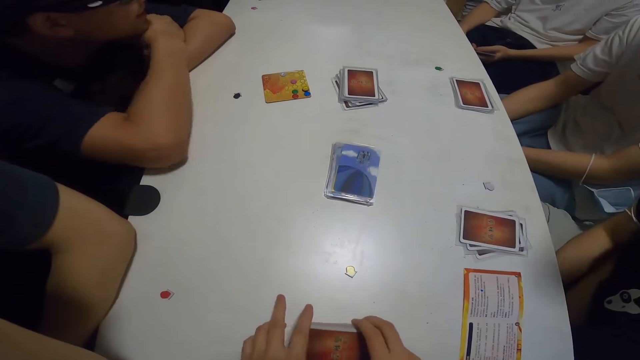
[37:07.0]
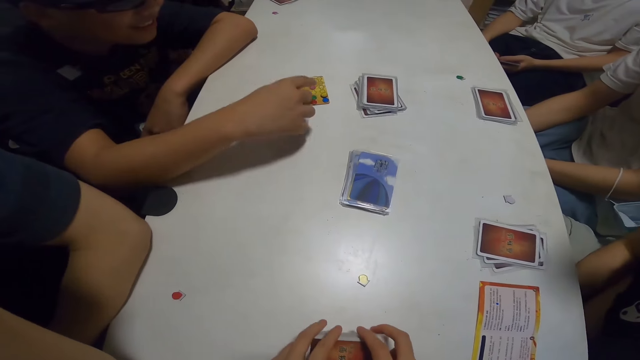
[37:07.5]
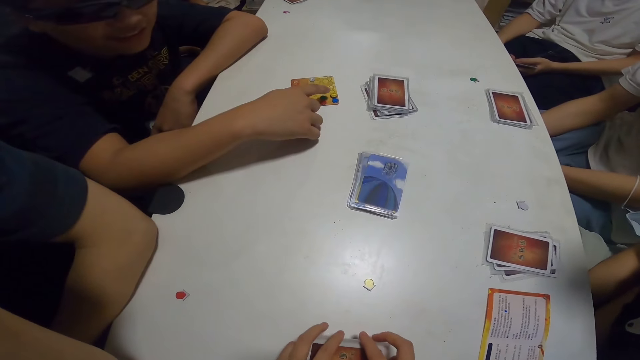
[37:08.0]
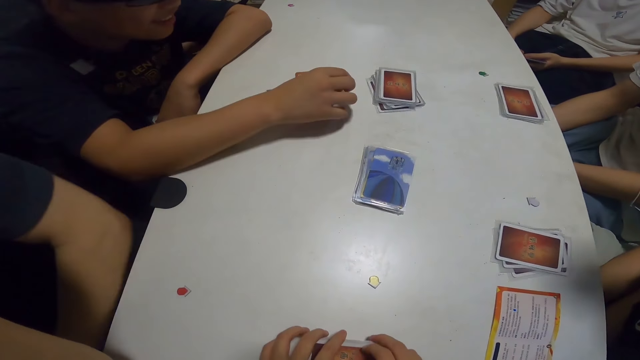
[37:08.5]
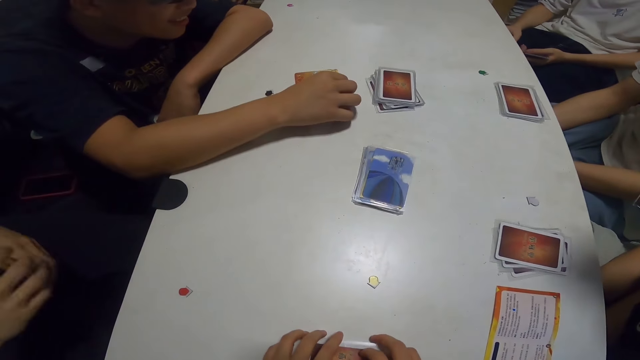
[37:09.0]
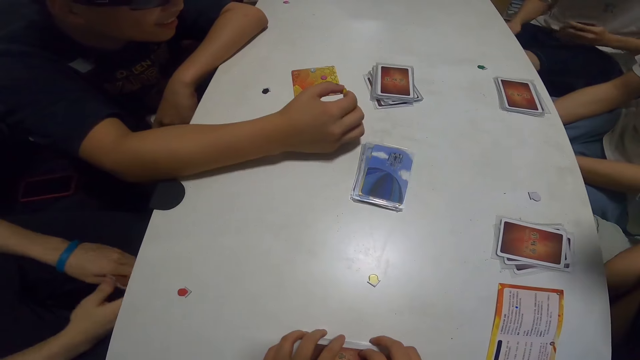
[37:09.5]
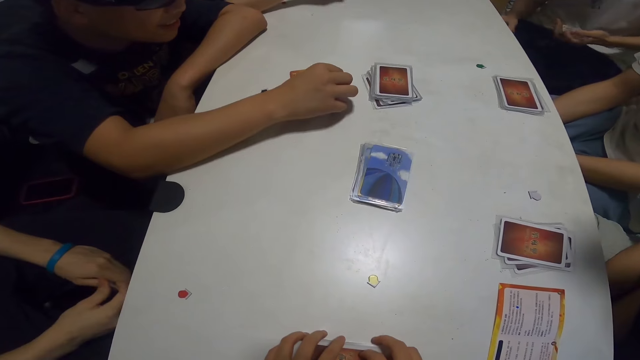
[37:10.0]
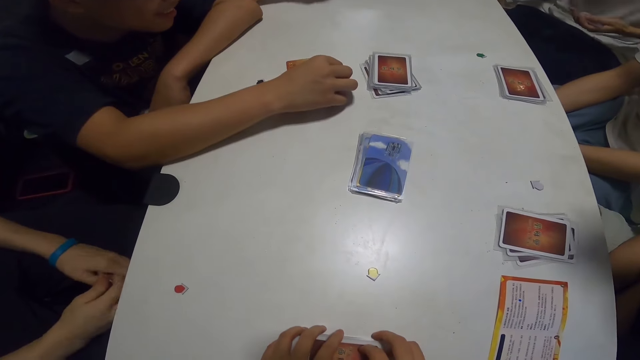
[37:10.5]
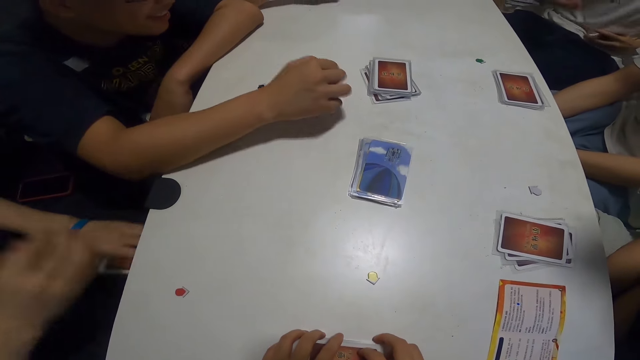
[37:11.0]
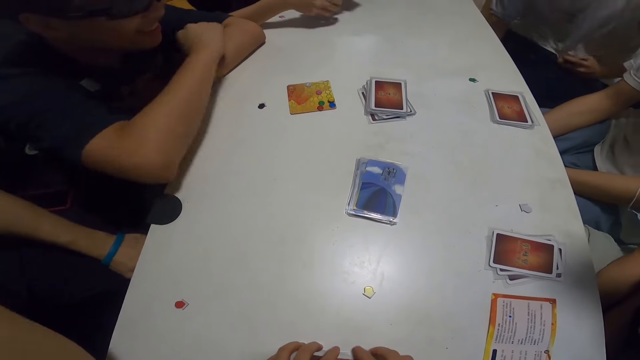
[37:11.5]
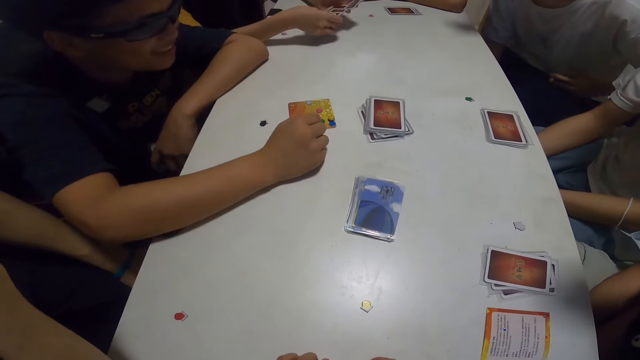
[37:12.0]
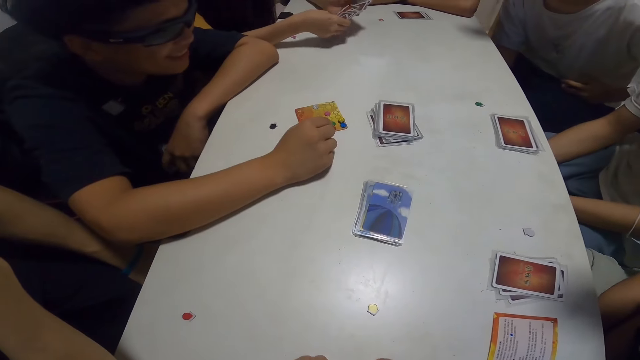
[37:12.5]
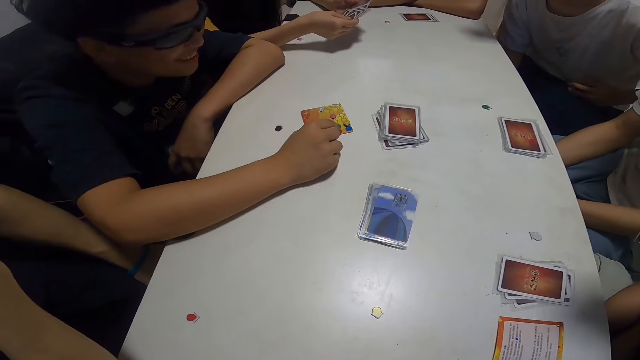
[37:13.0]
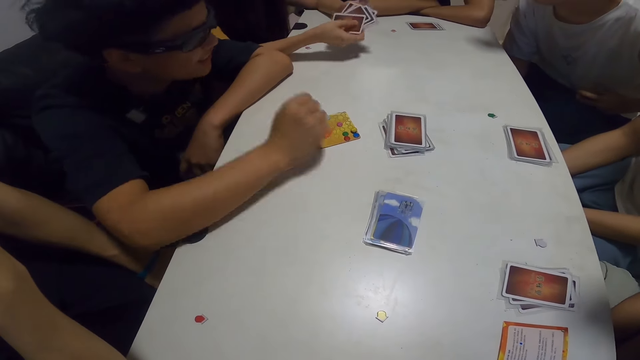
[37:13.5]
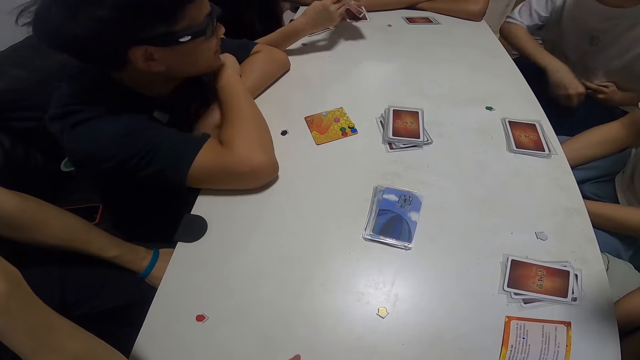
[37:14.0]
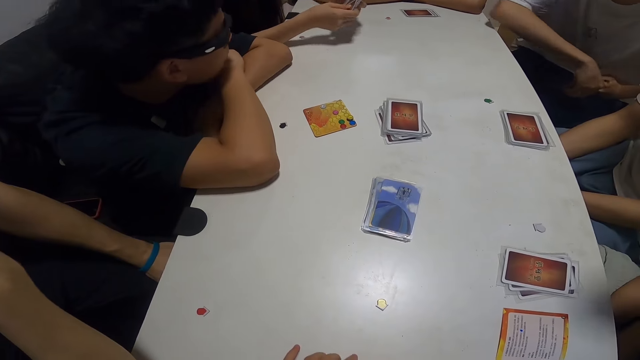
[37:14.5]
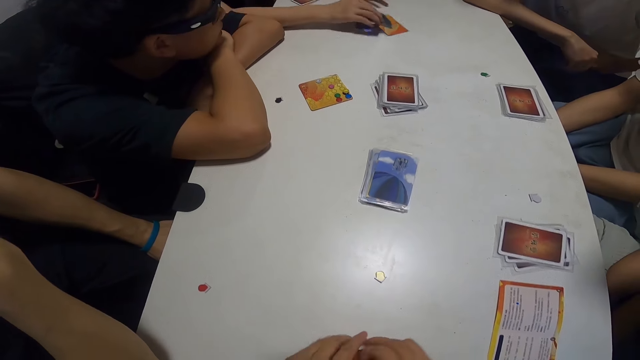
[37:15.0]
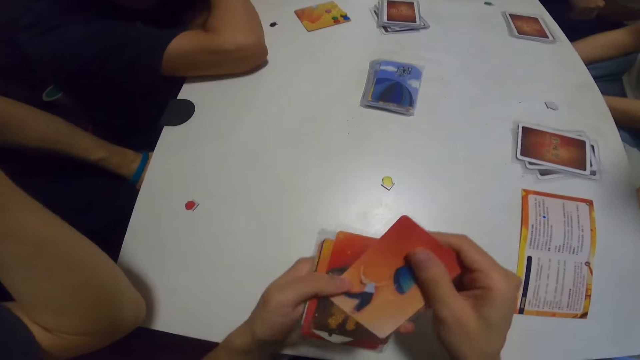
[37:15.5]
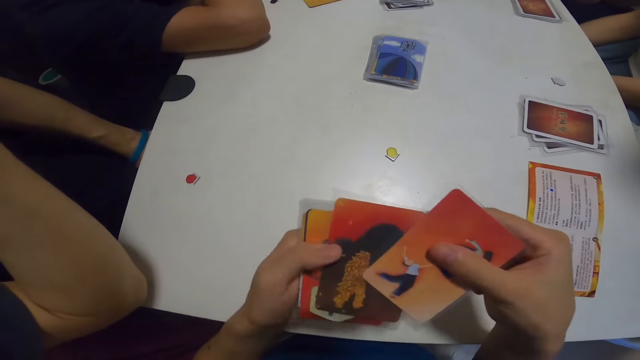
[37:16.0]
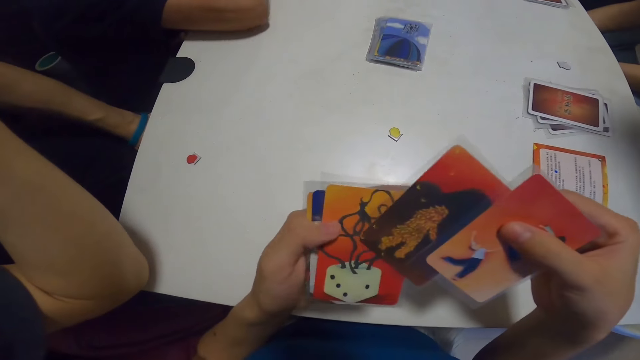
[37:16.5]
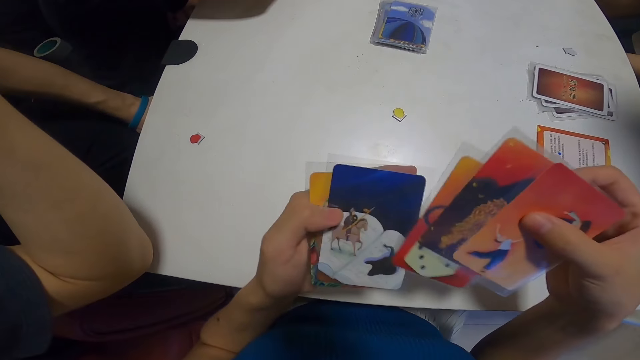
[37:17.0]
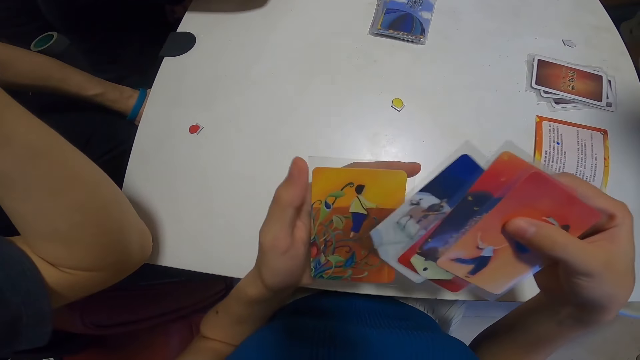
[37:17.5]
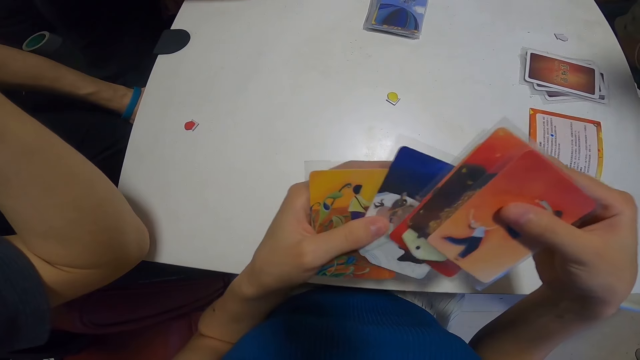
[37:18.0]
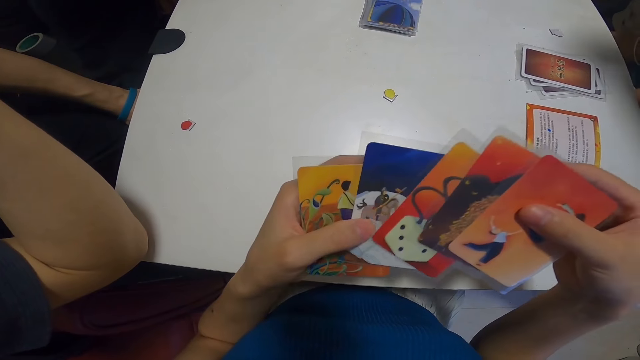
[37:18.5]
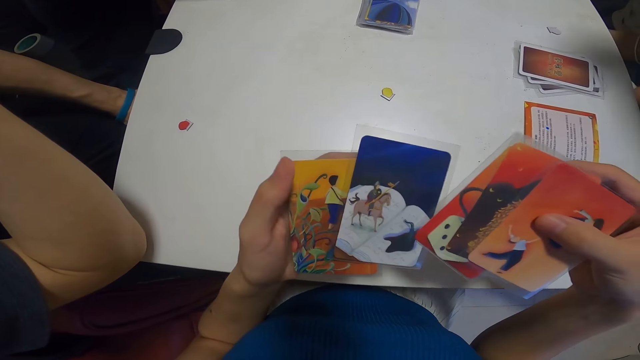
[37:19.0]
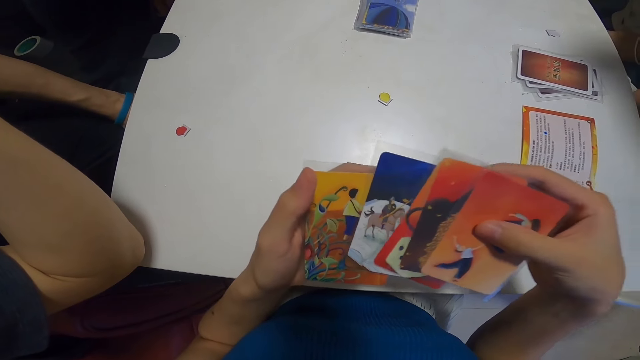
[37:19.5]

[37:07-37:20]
A man points at a yellow paper on the table and touches the yellow paper. Another man selects something. A lady mixes the cards on the table and places the cards on the table. Another man aligns the cards. The camera wearer checks through her cards. She aligns the cards.

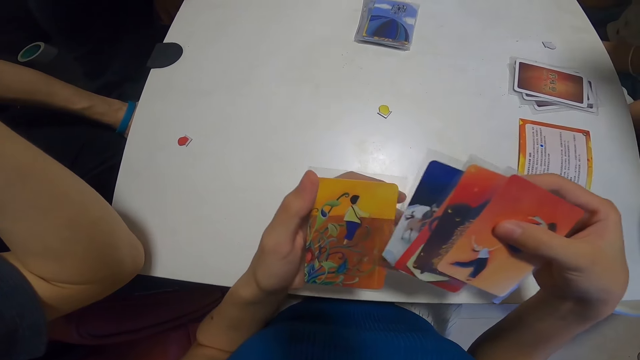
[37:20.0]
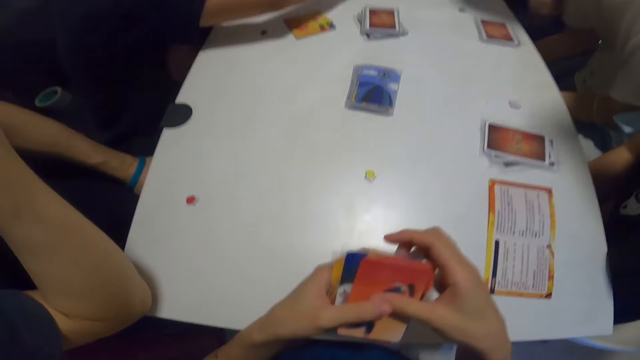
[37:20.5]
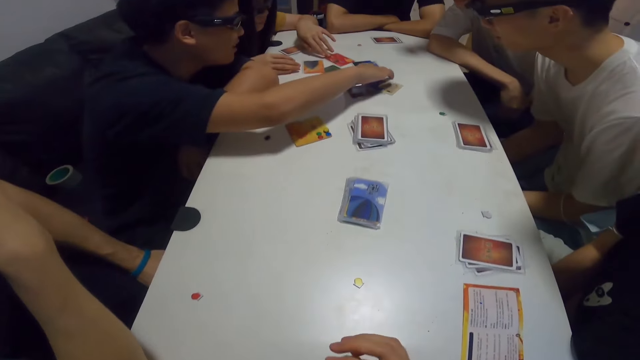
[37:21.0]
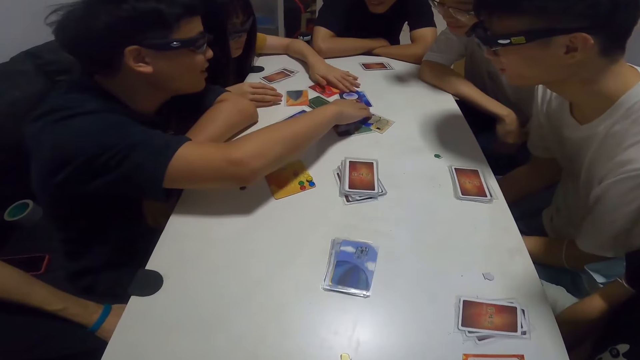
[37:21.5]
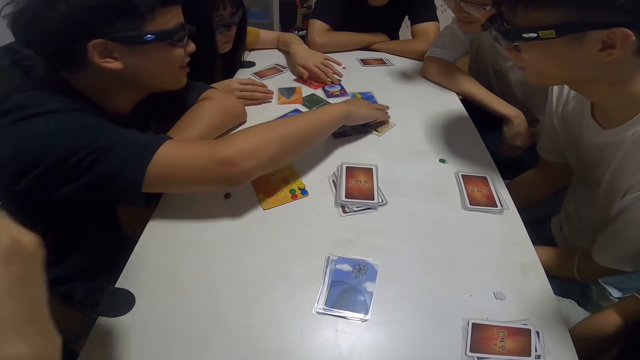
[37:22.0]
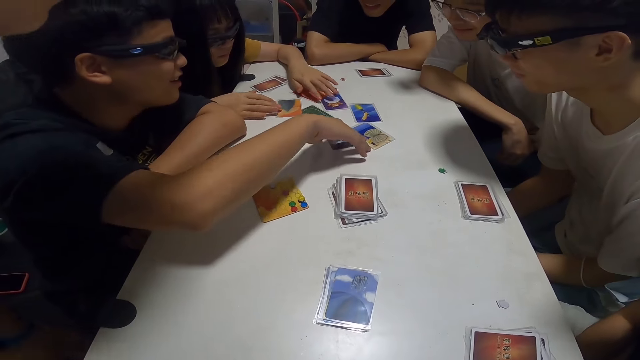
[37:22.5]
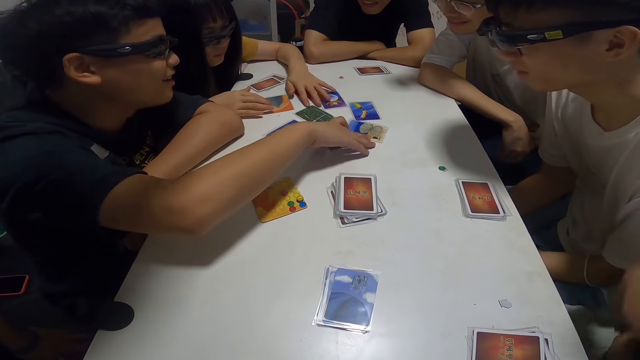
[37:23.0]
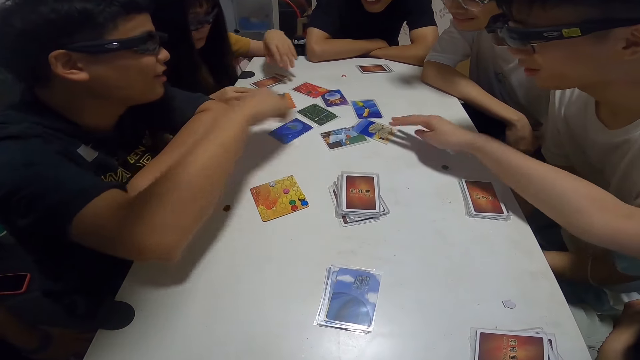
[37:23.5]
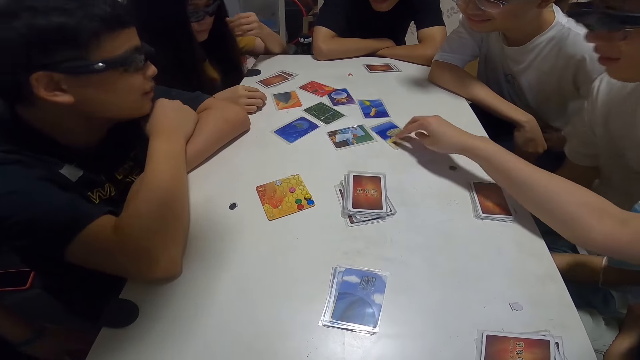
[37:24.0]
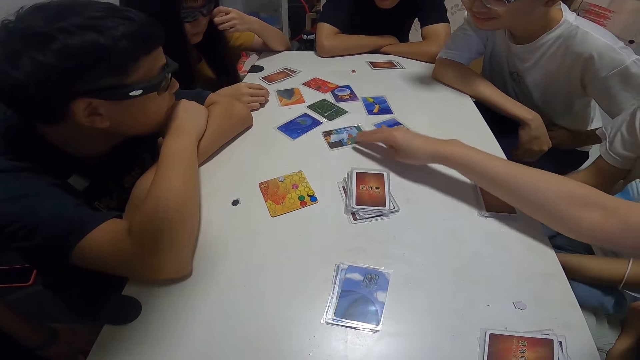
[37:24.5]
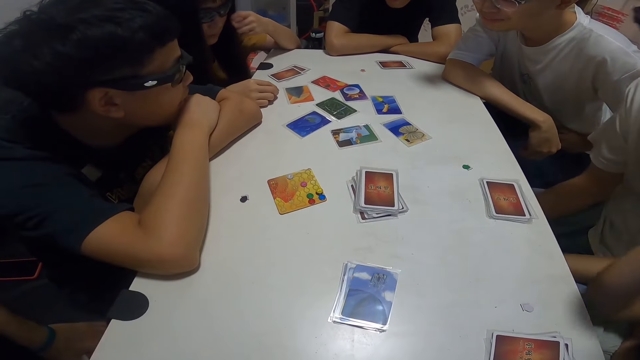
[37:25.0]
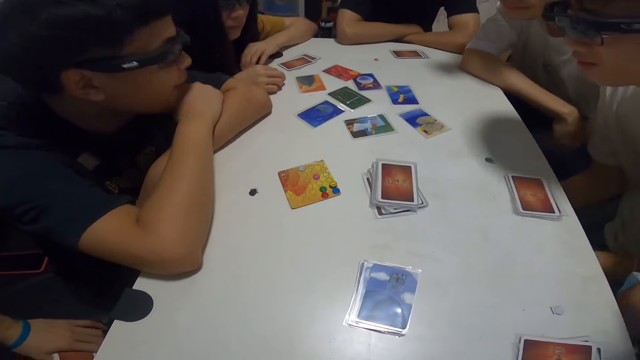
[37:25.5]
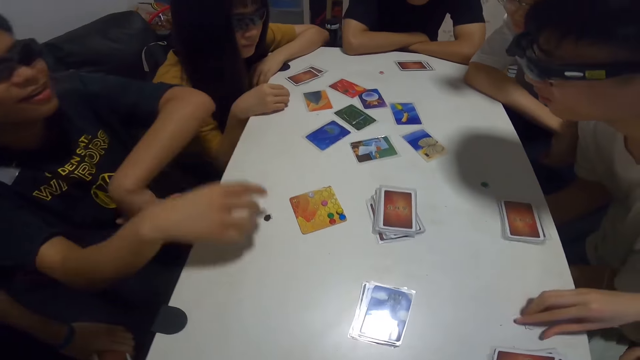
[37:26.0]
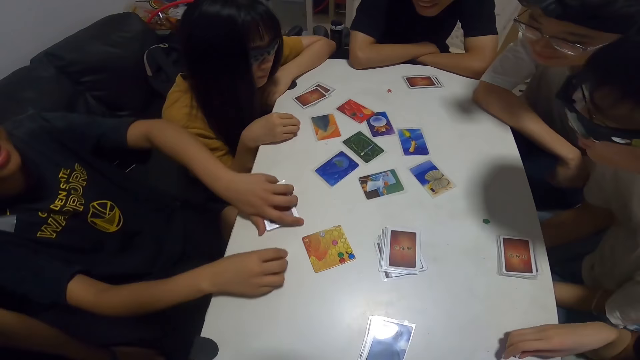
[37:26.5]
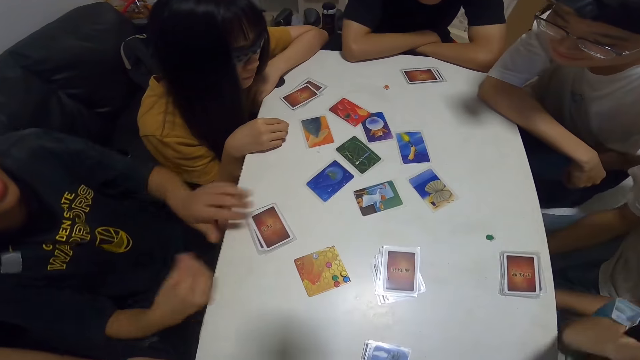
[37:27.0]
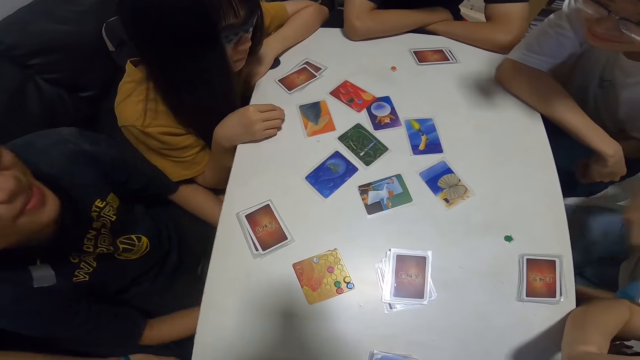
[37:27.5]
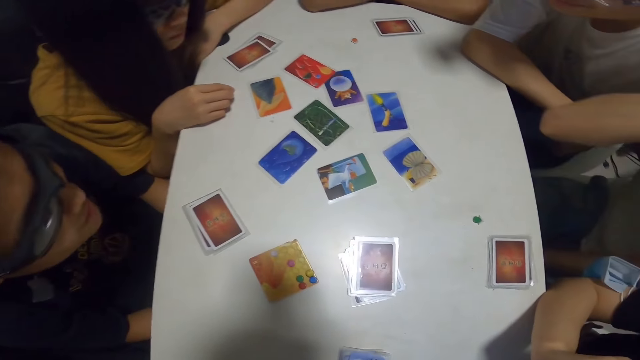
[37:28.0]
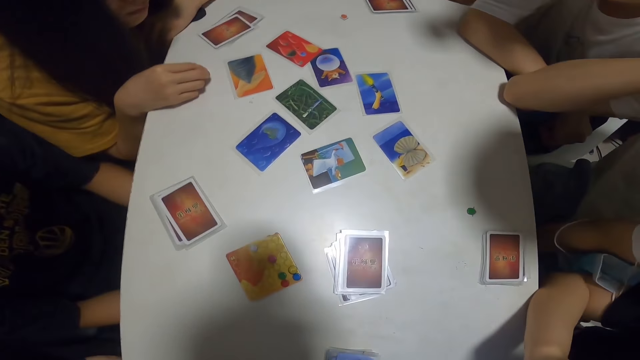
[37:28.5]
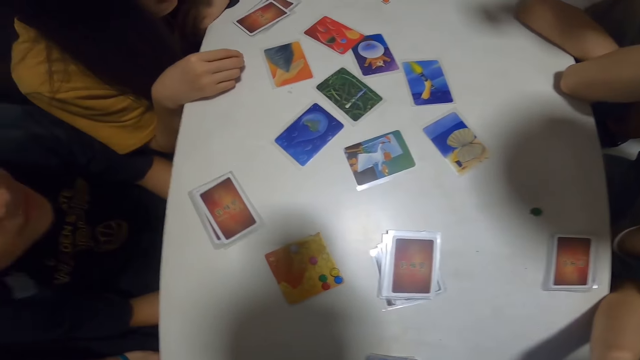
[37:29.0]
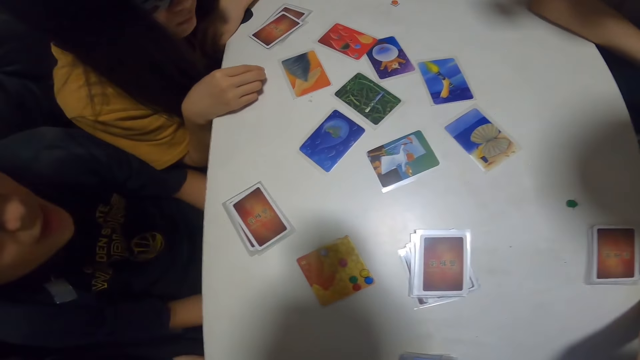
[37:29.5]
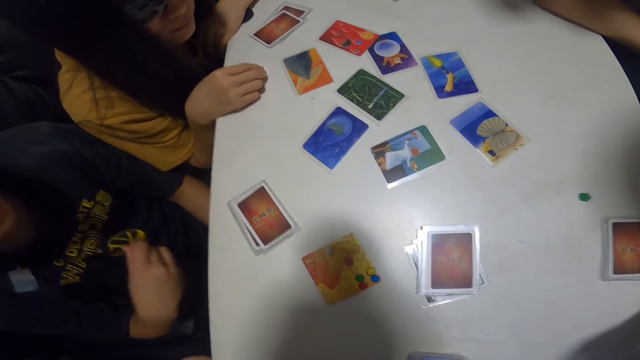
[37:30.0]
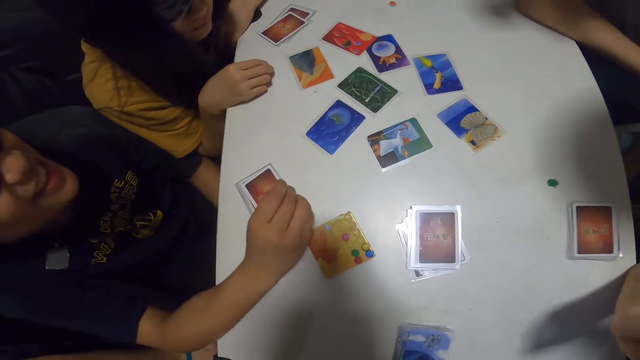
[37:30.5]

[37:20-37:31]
A lady arranges the cards on the table. A man arranges cards on the table. Another lady moves the card on the table. The first lady adjusts her glasses. The other lady moves the card on the table. Another man pushes the cards. The other lady picks the white paper from the table. The first man picks a black paper from the table and places his cards on the table.
